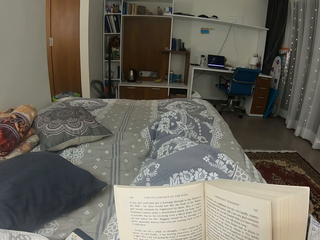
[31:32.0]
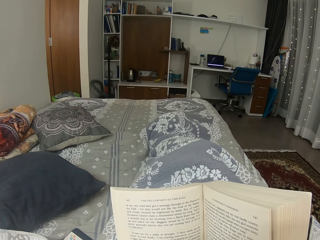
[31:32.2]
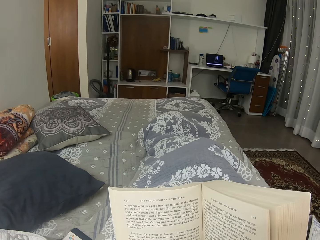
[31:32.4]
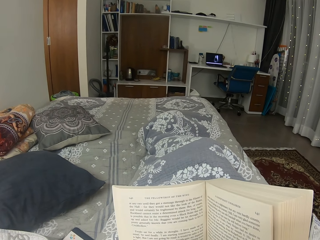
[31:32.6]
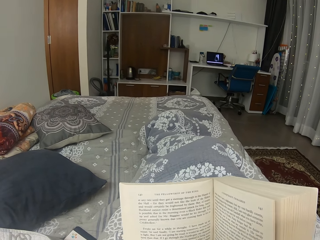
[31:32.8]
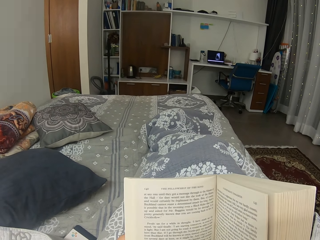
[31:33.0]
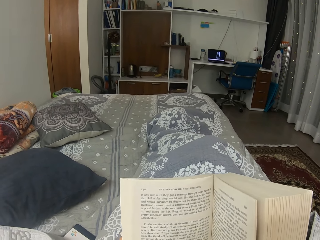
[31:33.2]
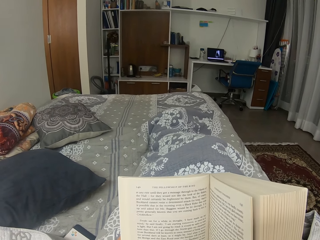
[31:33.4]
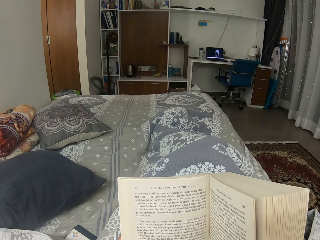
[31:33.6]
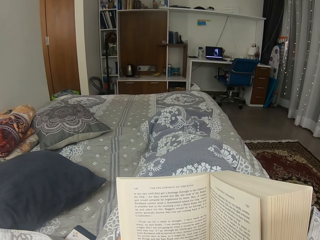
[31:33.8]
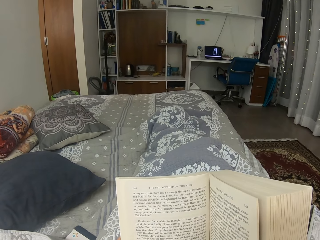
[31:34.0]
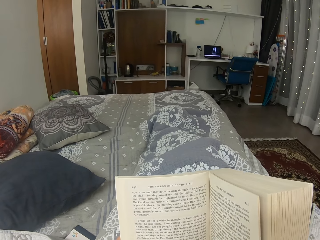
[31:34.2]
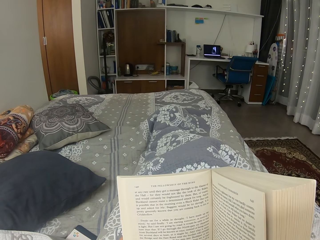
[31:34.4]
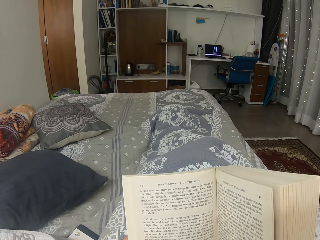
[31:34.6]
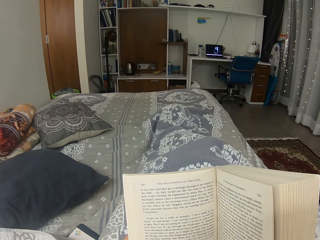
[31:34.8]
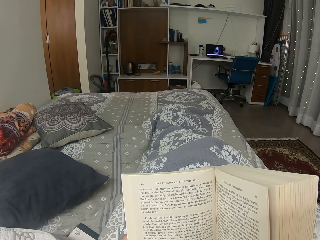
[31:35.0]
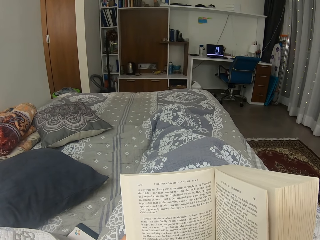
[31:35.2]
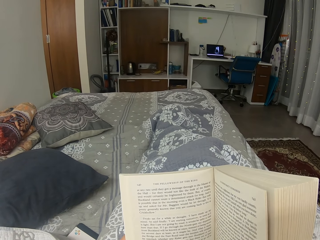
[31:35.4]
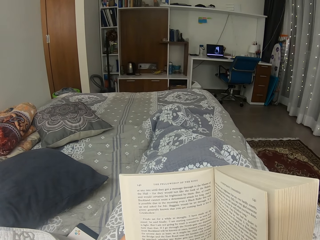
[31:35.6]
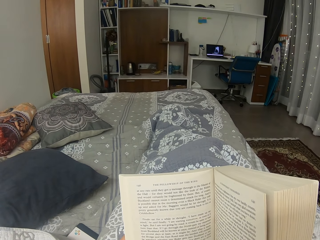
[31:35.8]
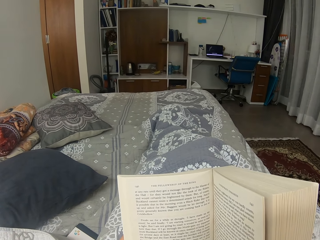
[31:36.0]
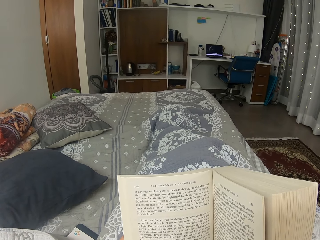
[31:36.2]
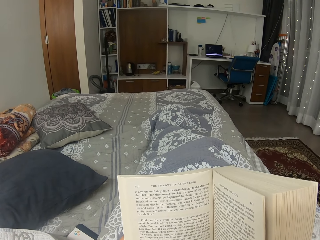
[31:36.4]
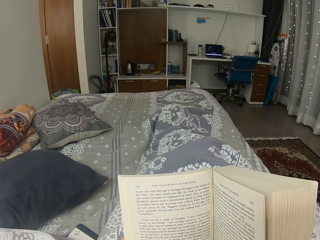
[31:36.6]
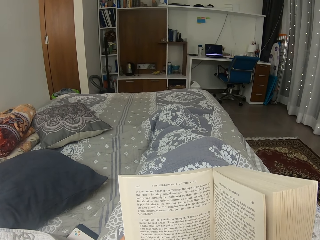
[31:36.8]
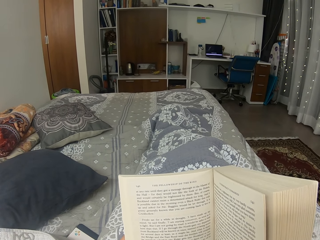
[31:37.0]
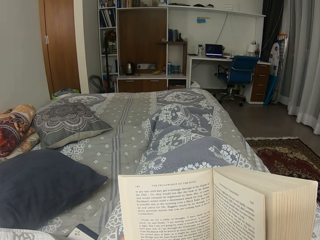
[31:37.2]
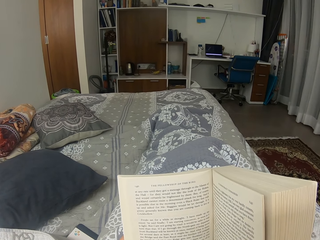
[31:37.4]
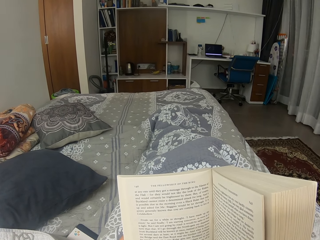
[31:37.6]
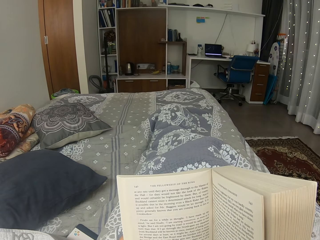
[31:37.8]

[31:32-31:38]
The camera wearer moves her legs.

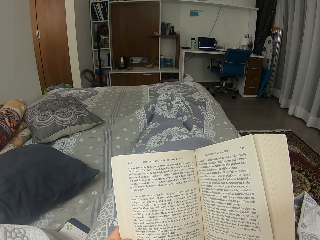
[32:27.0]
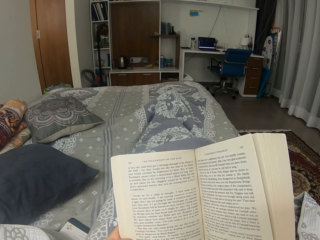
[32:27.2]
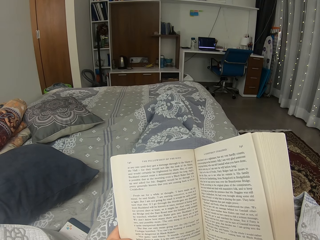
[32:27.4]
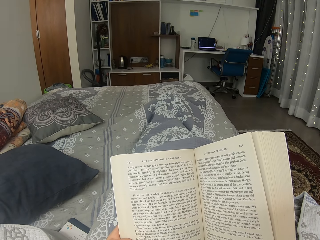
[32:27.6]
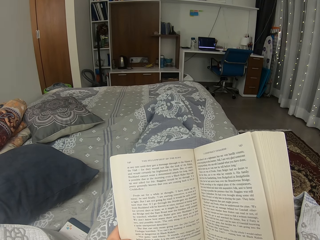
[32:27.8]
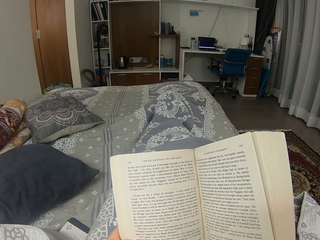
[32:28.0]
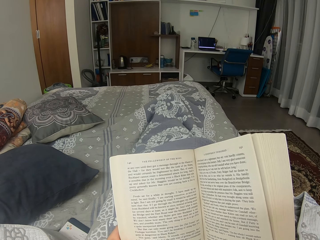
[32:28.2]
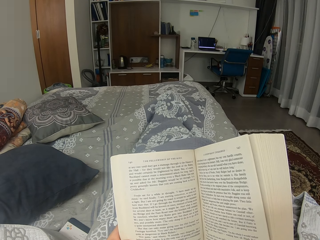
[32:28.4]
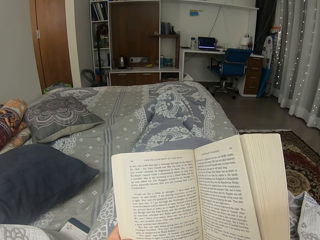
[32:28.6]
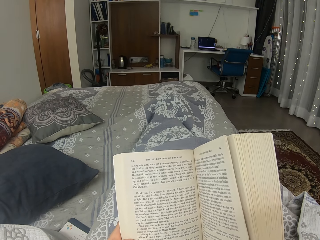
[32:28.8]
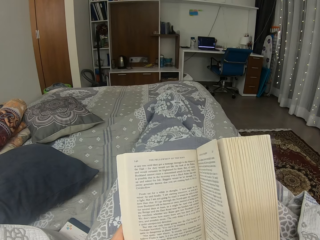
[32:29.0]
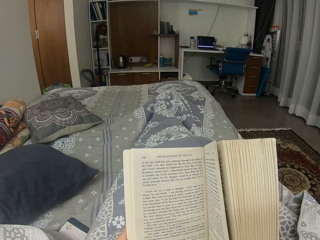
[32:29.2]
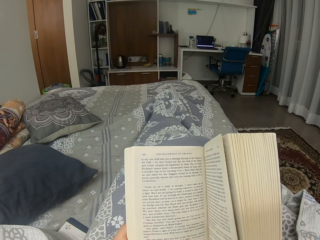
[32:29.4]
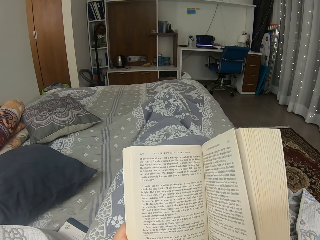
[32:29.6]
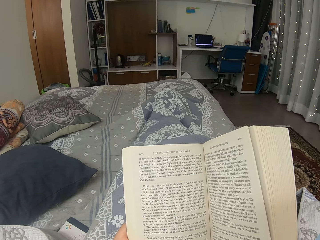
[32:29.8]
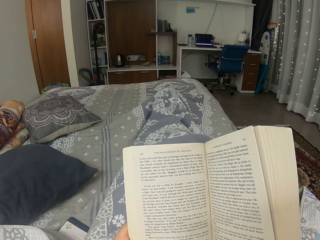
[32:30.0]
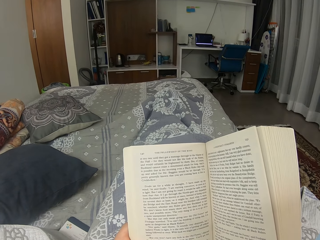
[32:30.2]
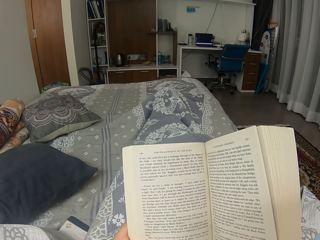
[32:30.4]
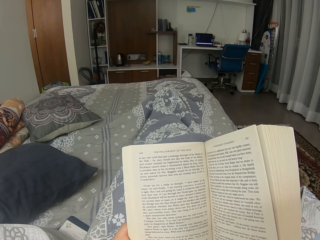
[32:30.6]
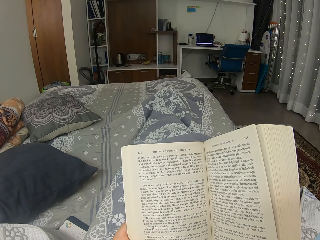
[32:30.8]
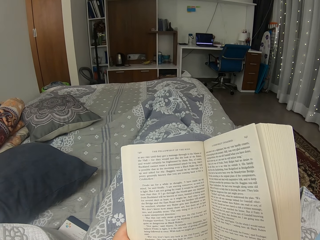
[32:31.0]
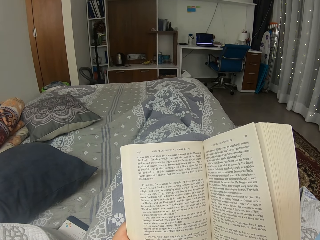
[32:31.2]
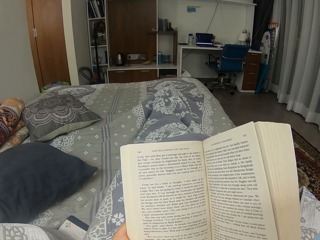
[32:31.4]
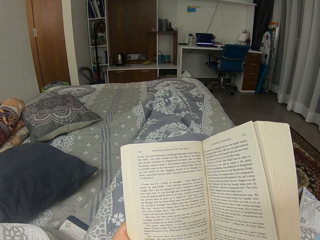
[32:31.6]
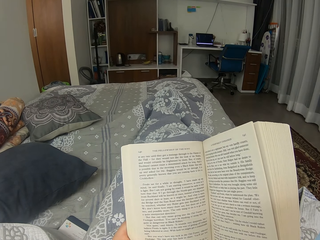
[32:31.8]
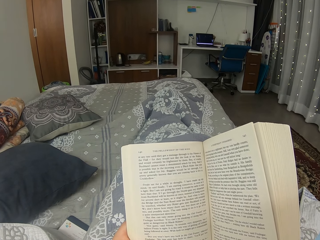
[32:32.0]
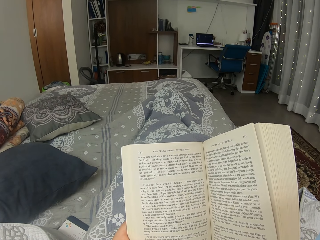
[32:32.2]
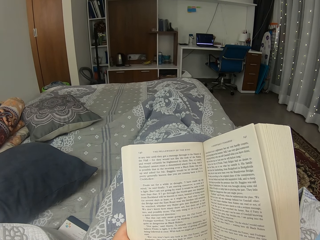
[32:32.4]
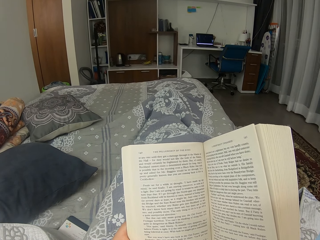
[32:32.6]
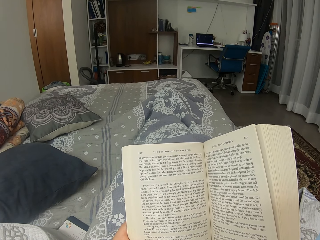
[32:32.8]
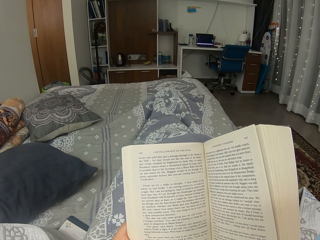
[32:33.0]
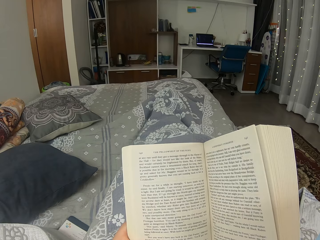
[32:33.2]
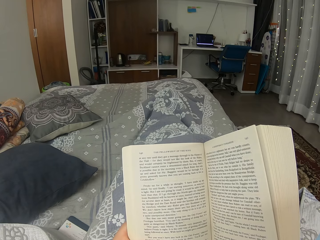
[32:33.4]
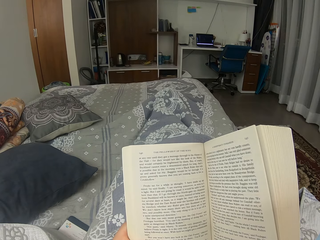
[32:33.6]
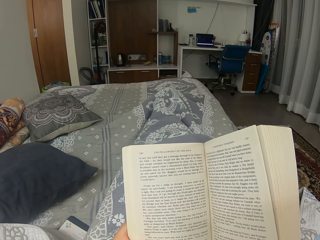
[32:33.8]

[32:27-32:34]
The camera wearer moves the book.

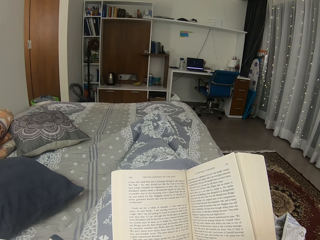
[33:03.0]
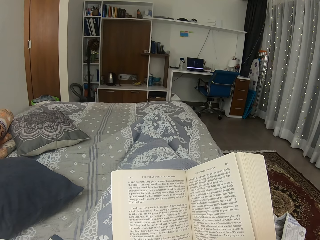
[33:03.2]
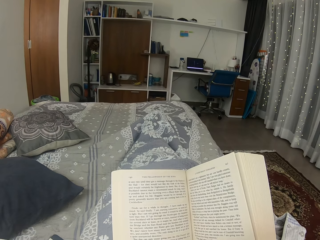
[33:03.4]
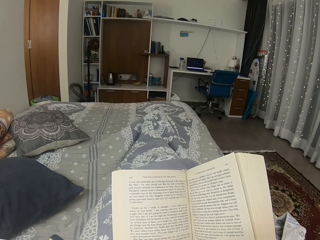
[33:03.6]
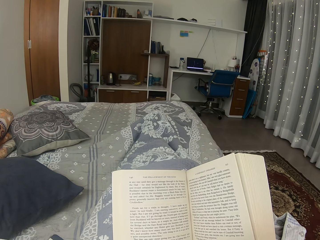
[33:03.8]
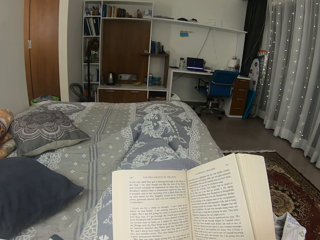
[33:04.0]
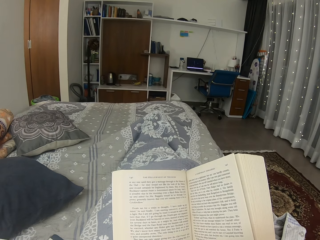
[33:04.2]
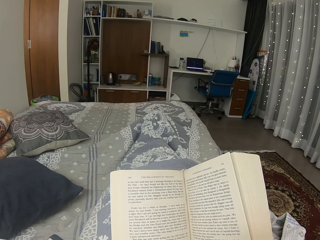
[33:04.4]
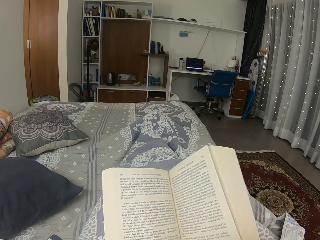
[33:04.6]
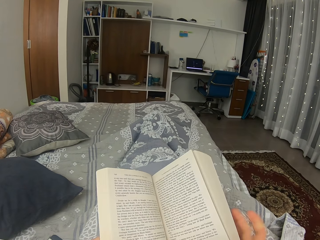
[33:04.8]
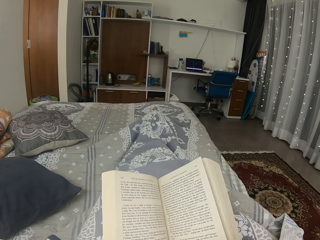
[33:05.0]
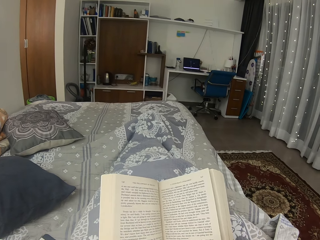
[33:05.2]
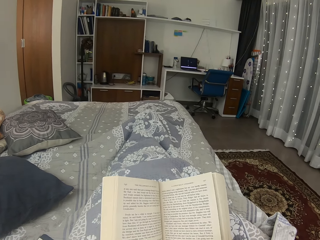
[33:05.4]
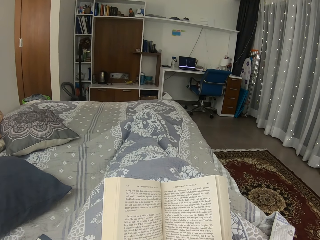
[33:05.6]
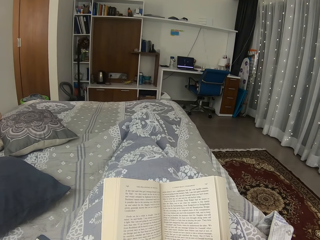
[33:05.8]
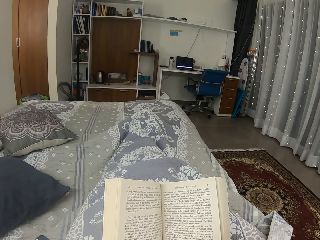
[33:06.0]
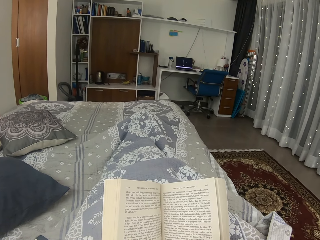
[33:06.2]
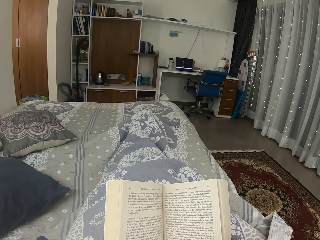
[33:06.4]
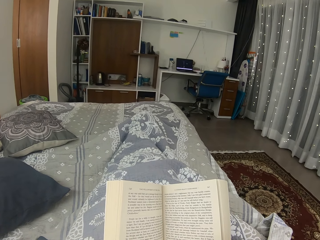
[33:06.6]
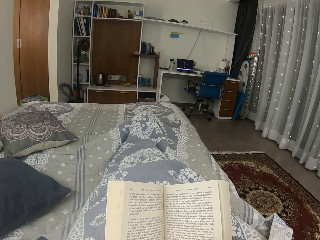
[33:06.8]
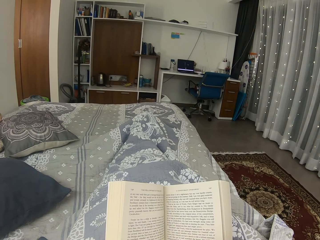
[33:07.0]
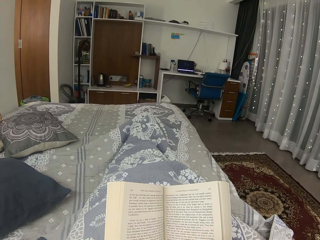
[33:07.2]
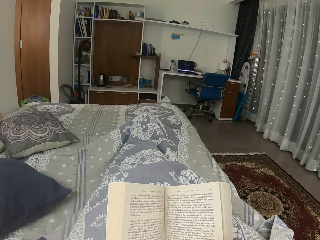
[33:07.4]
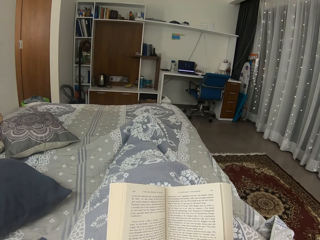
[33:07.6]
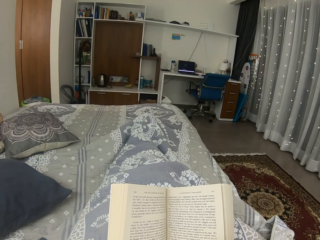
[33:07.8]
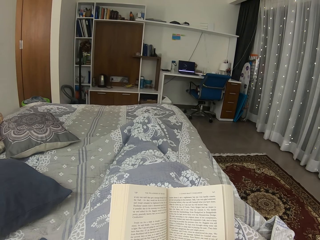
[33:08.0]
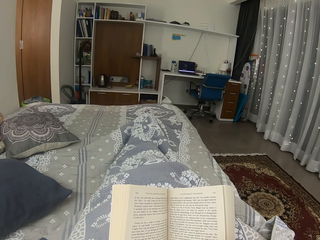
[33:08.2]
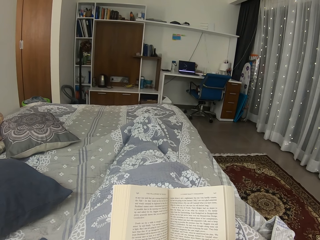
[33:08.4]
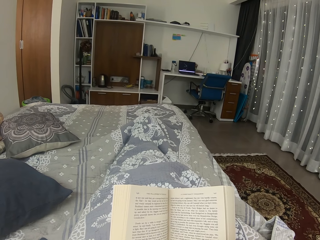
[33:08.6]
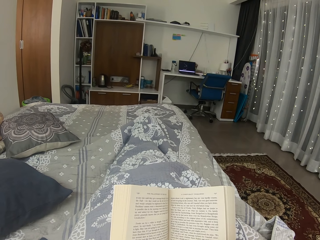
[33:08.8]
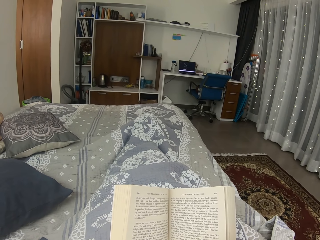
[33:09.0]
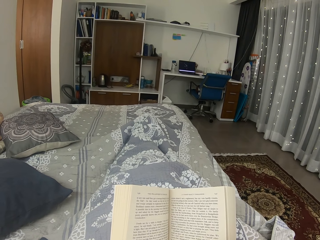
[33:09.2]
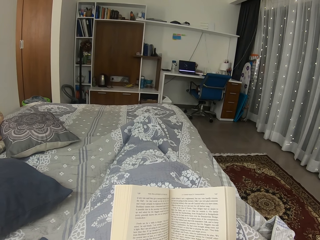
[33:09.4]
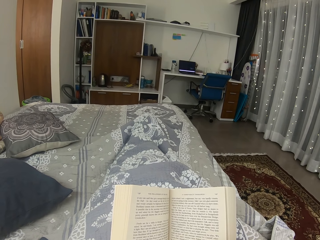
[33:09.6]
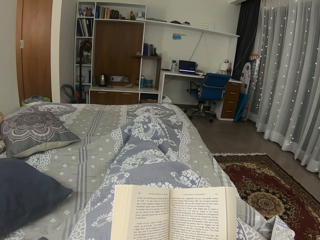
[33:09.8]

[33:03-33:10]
The camera wearer touches her face. She moves the right hand.

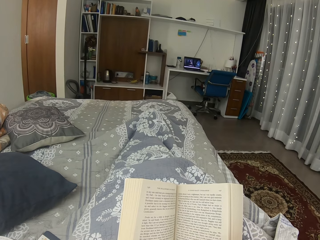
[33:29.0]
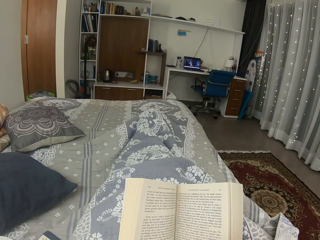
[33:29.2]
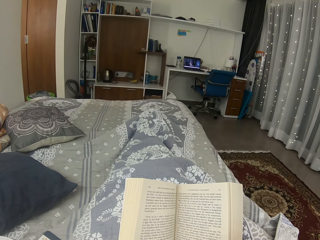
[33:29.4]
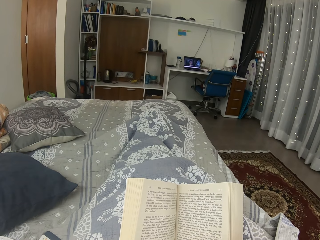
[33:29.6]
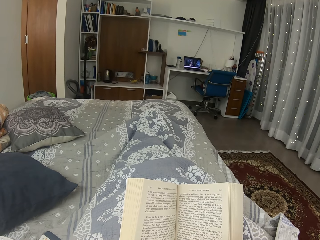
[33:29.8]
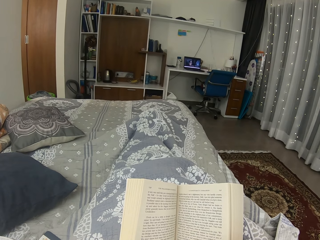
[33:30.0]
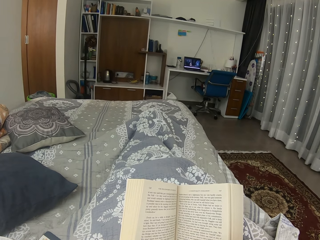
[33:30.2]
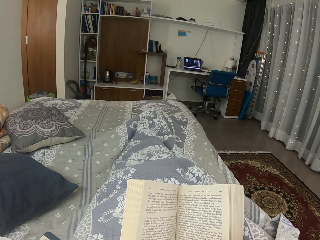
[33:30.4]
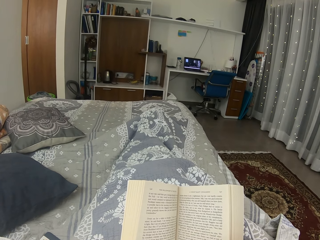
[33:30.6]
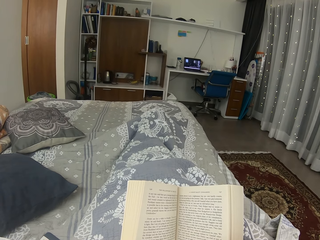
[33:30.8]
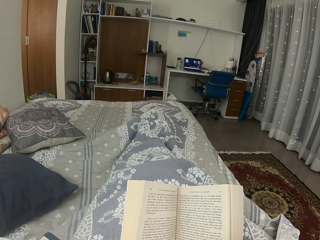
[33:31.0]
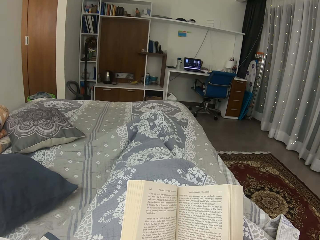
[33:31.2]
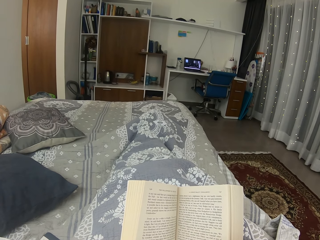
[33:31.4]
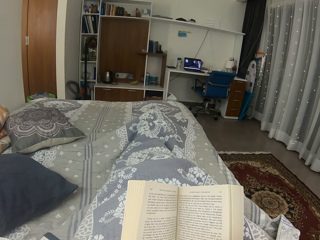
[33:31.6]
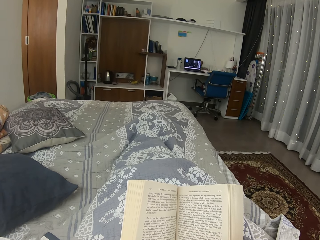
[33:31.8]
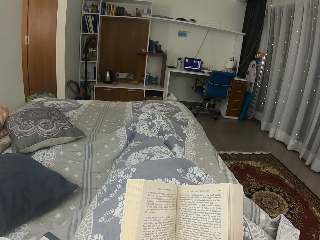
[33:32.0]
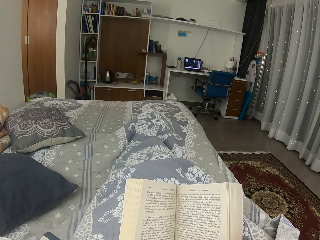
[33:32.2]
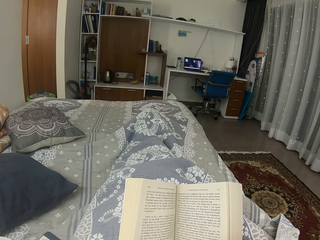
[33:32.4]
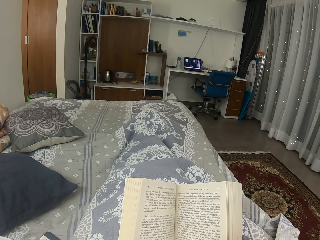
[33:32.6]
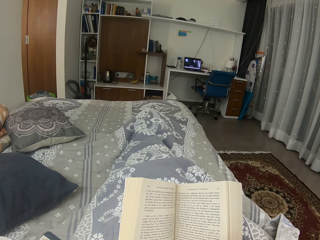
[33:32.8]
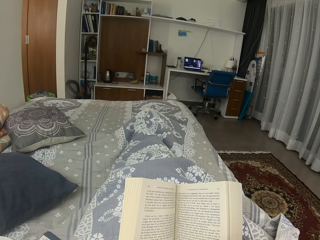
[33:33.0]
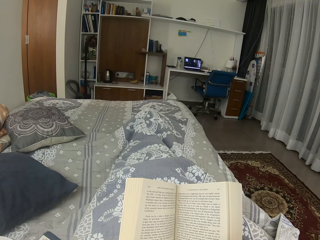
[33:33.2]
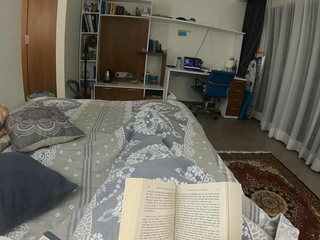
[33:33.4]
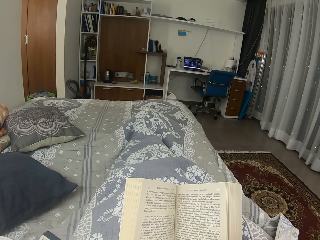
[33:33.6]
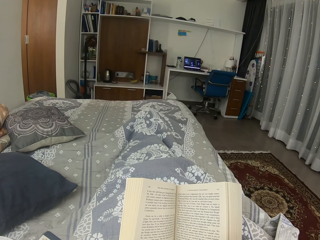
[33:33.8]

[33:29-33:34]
The camera wearer moves her legs.
